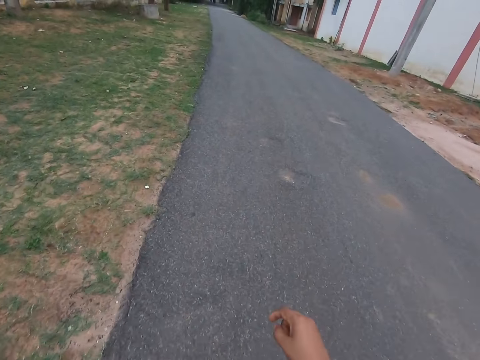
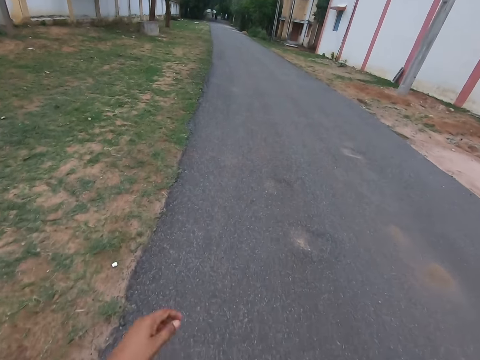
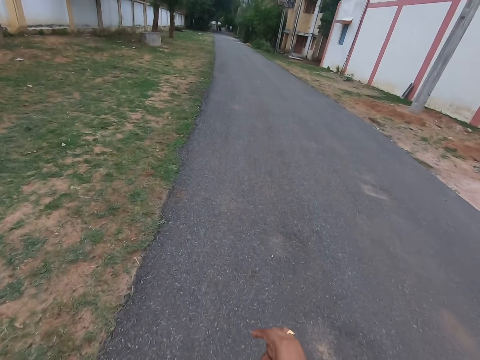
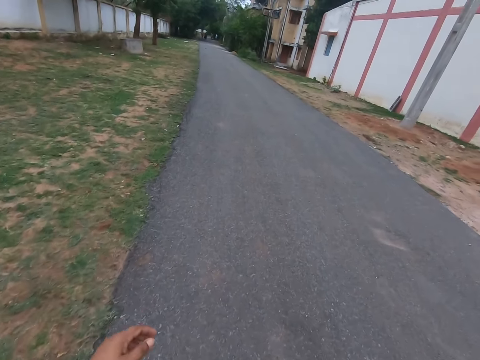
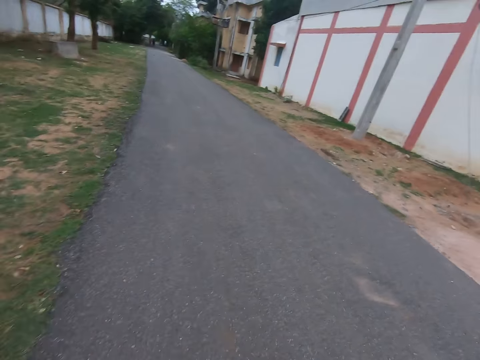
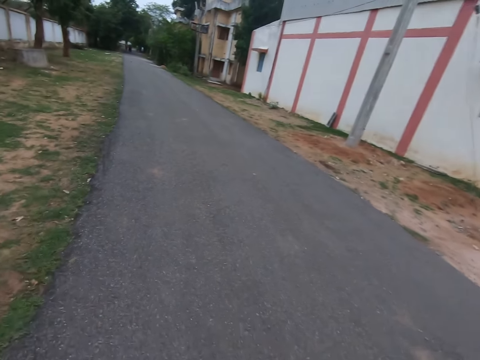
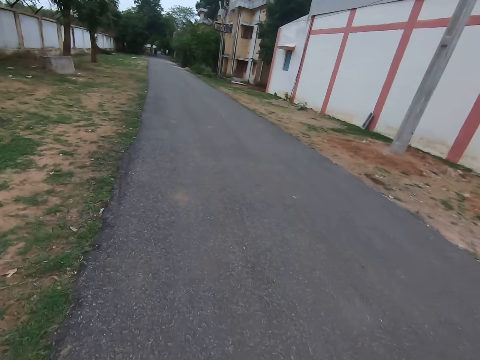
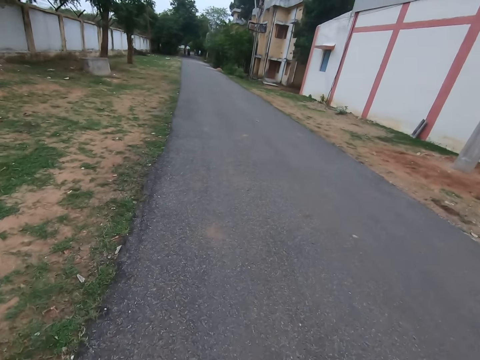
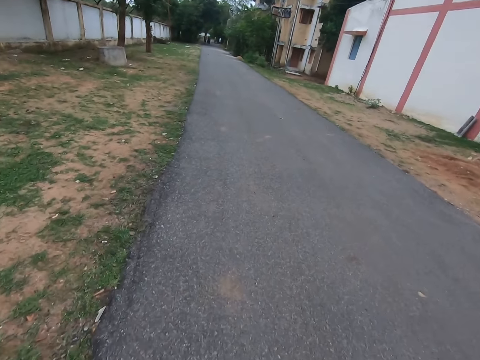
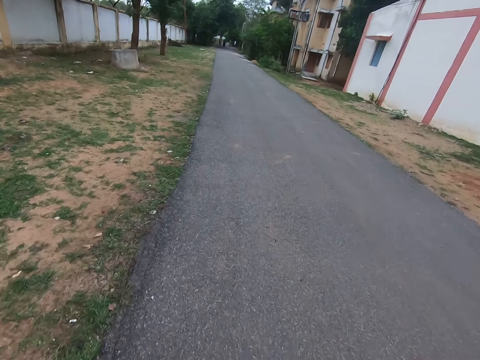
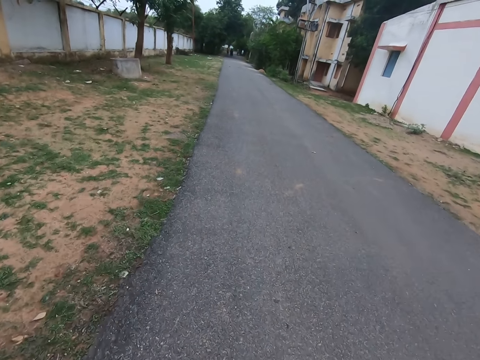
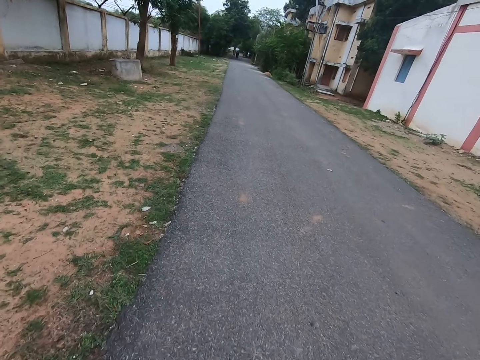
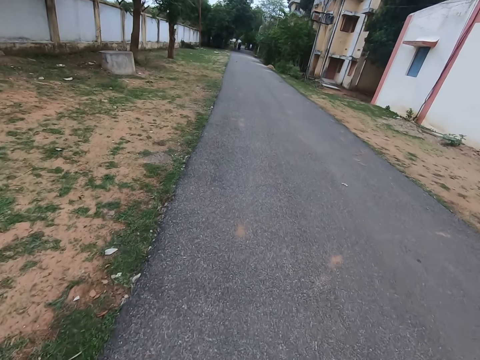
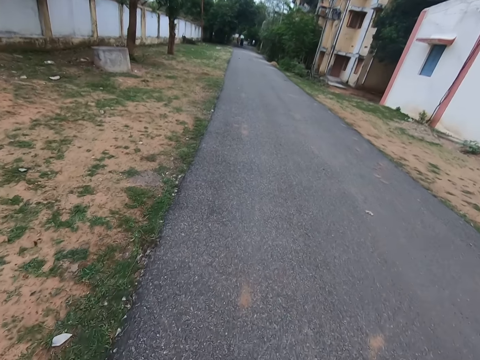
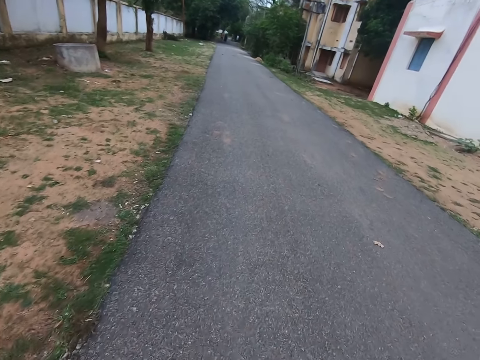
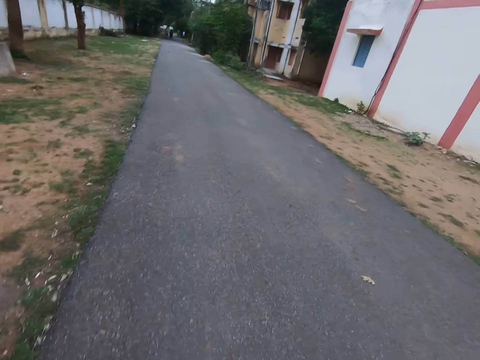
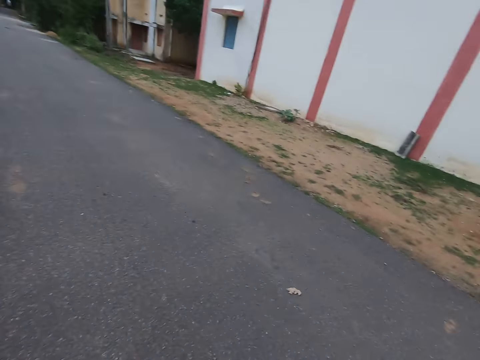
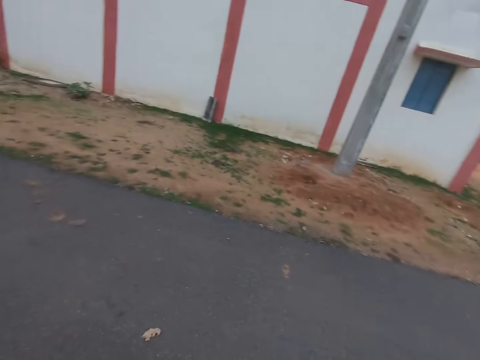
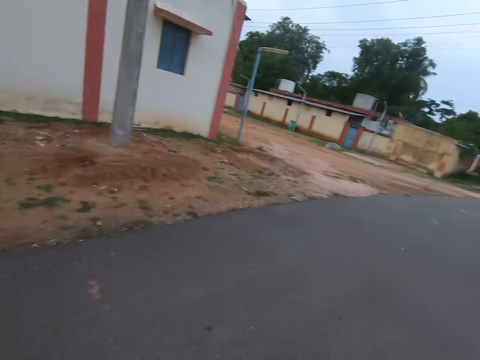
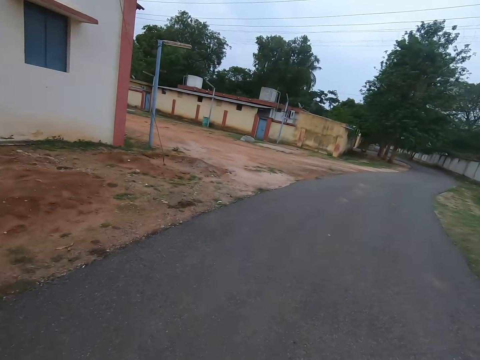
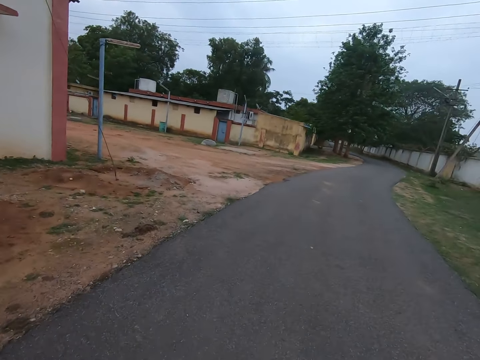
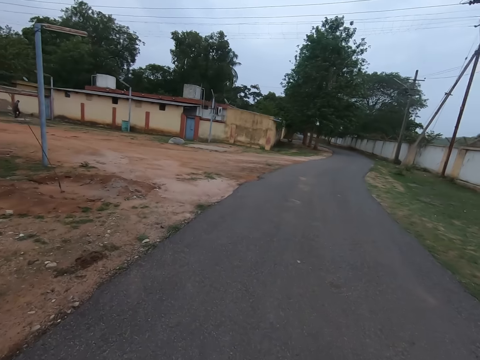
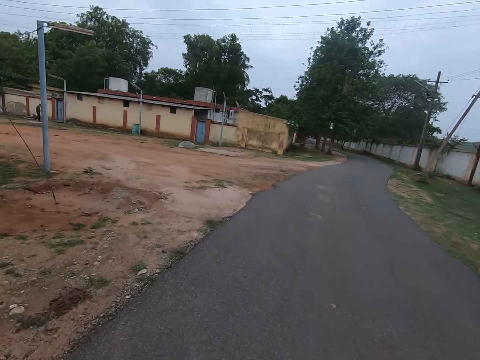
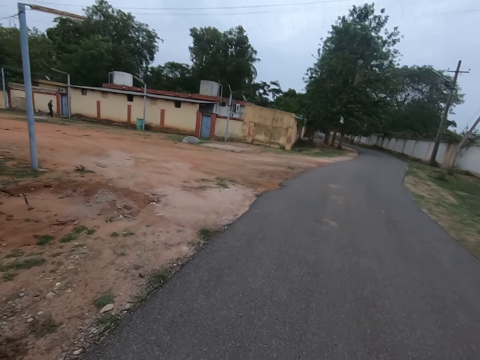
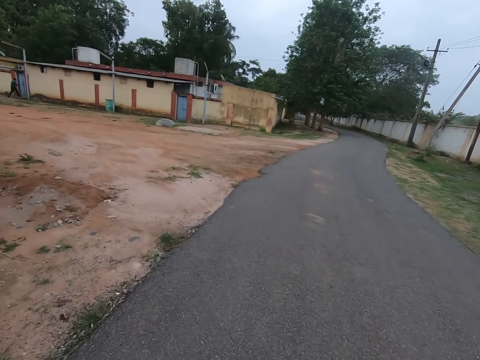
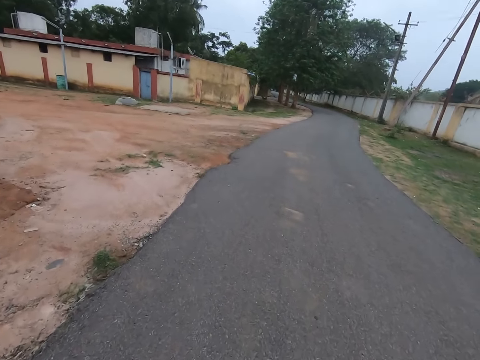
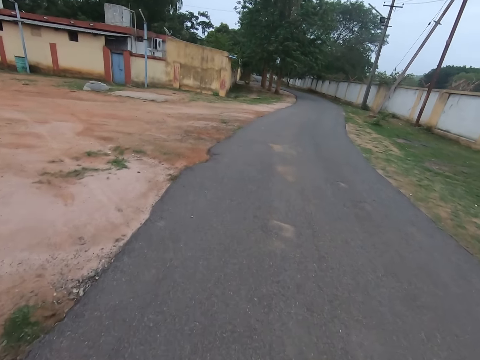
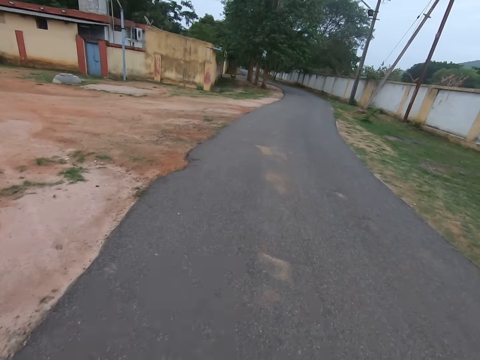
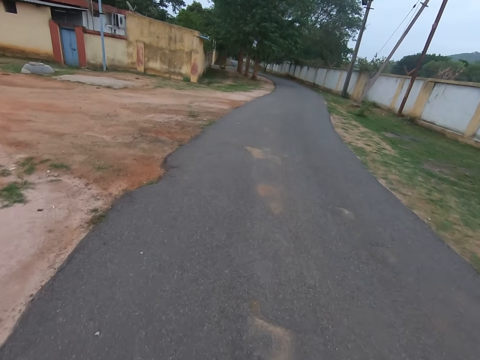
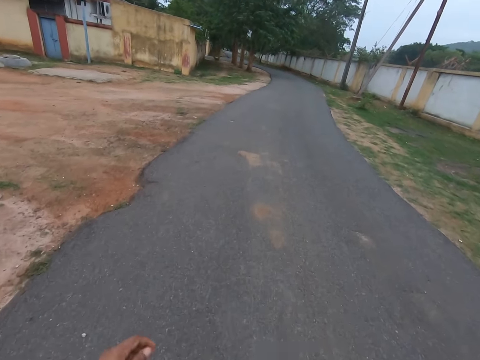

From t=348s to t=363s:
The camera wearer walks in front. They turn around on the tarred road. They look backwards. They walk along the tarred road outside.

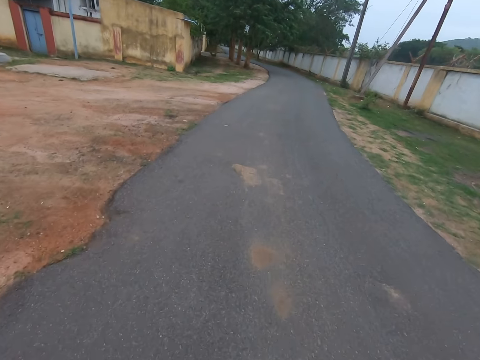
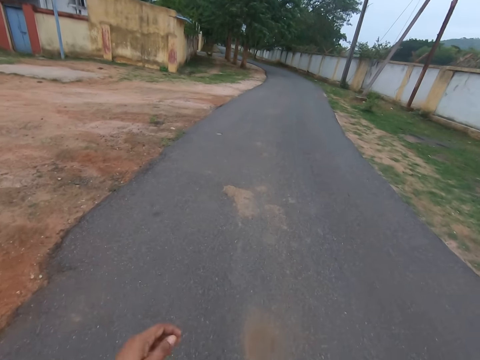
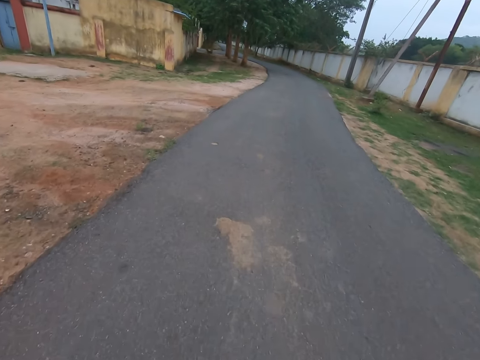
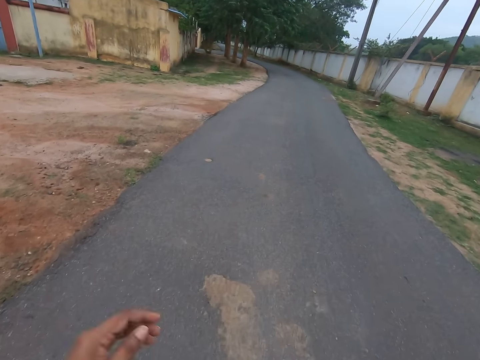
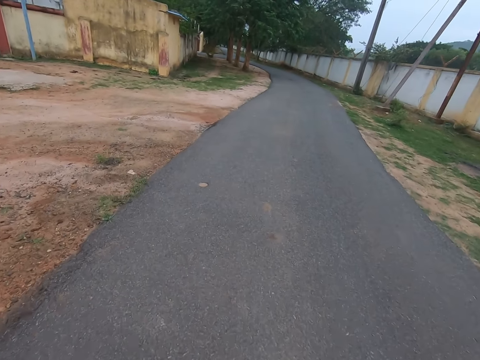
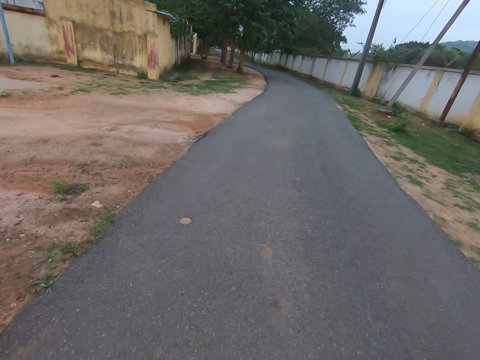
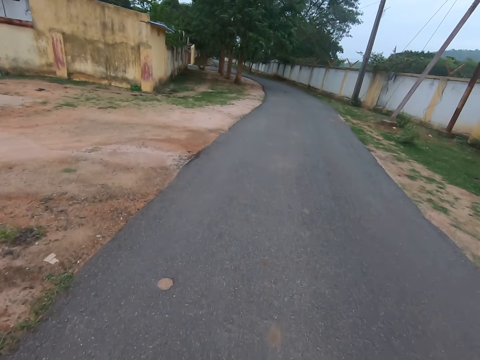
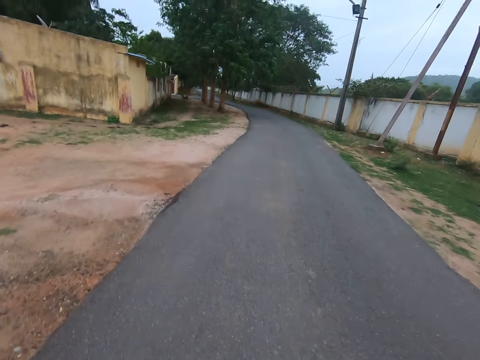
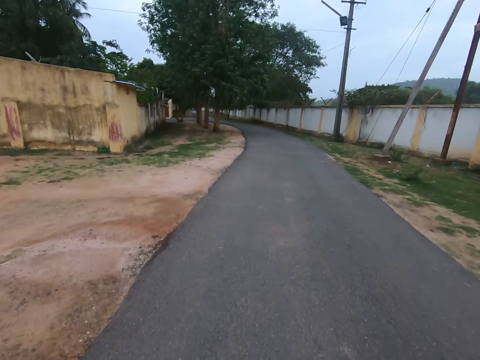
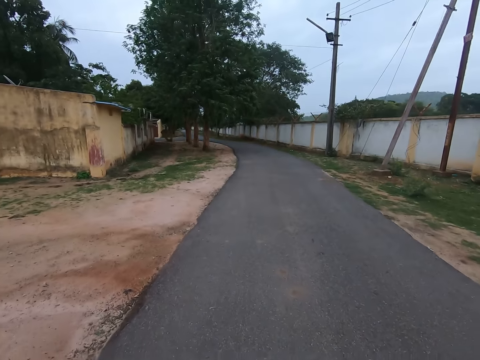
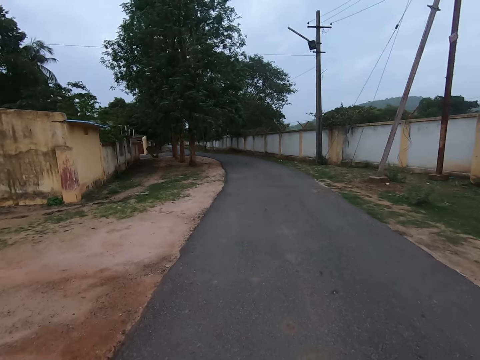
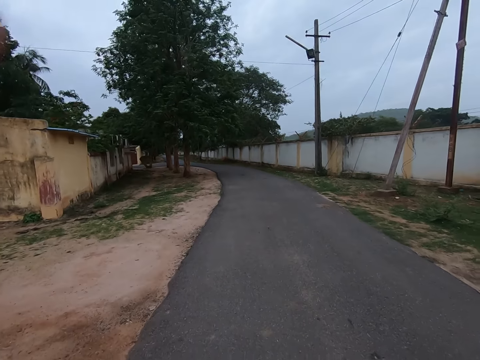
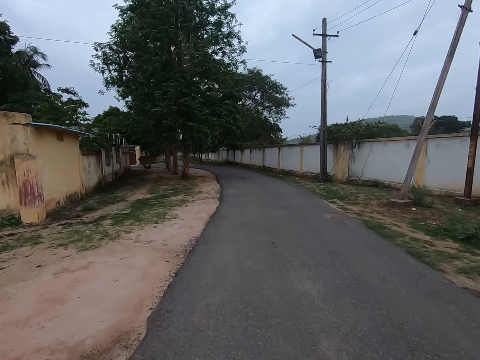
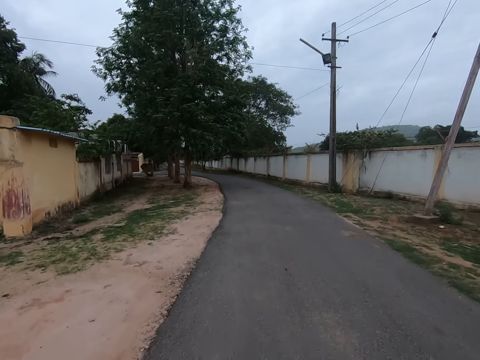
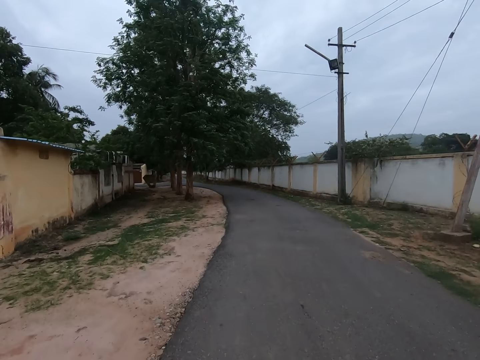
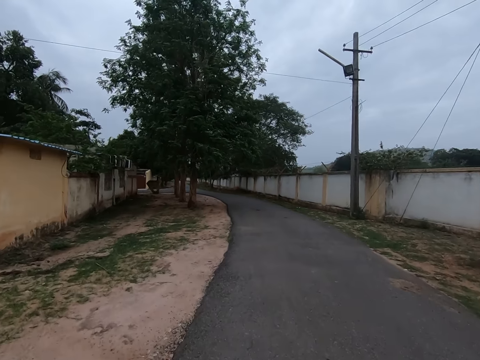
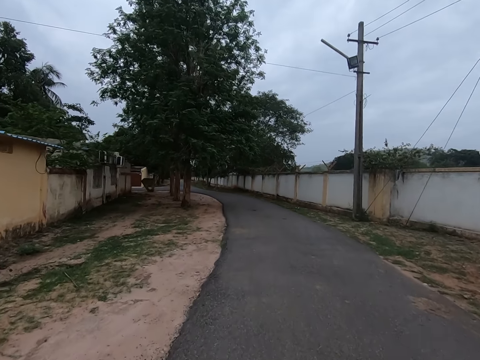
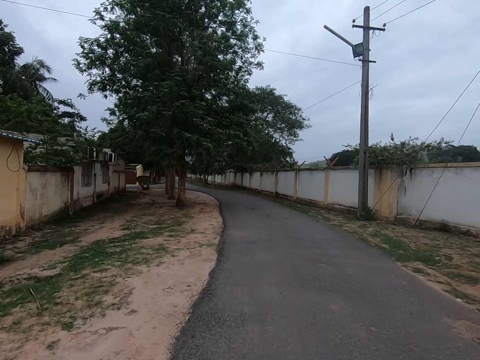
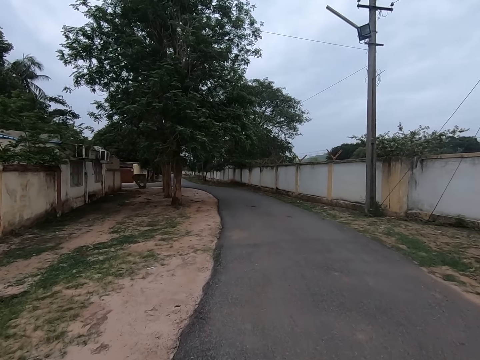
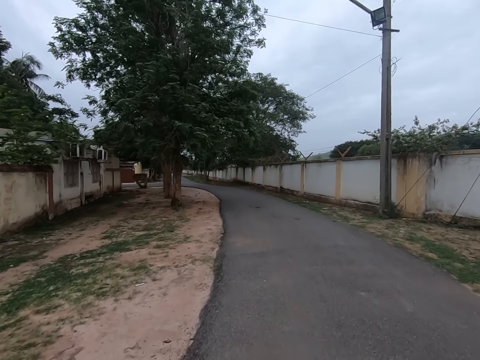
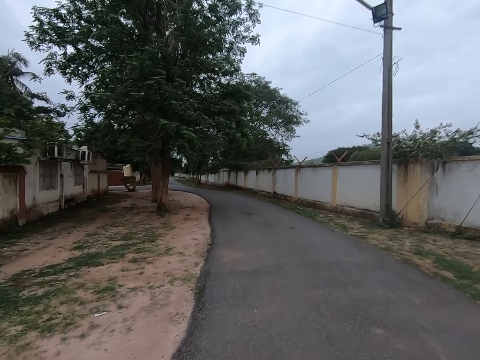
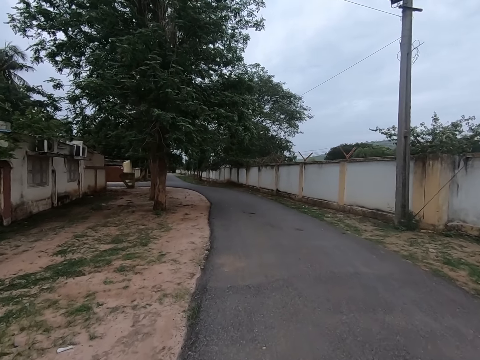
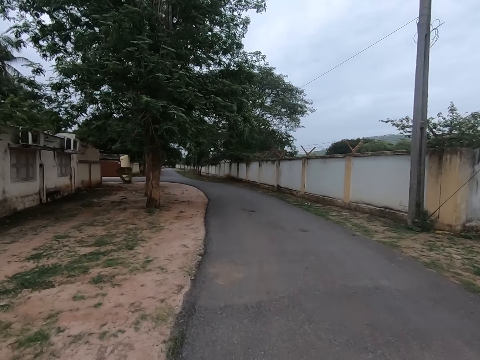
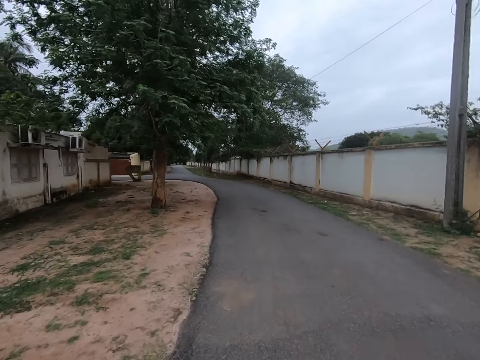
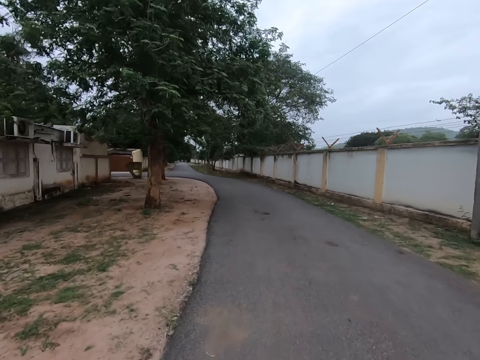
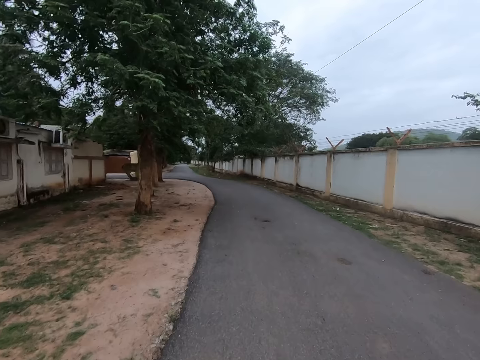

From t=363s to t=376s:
The camera wearer walks in front. He touches his head with his left hand. He looks in front.
